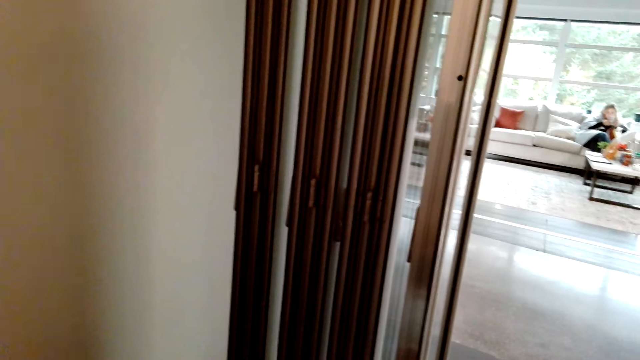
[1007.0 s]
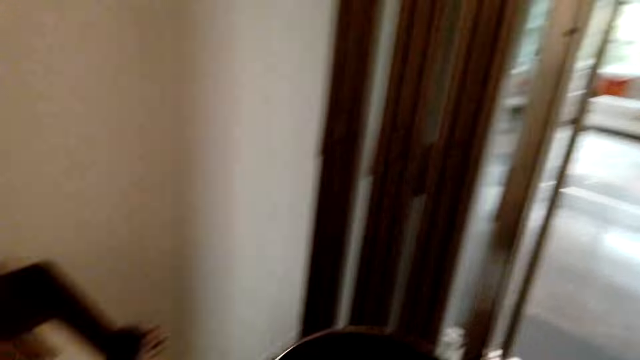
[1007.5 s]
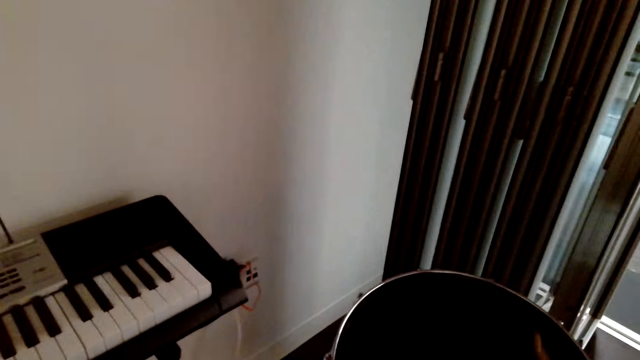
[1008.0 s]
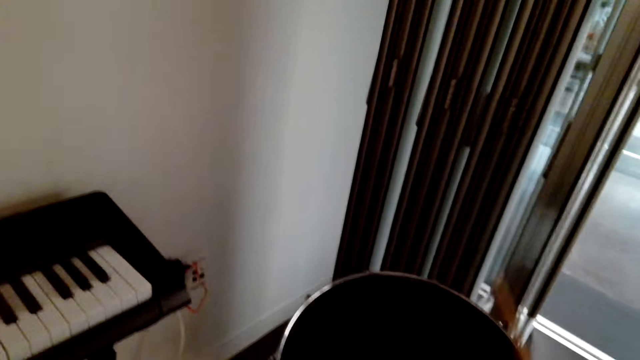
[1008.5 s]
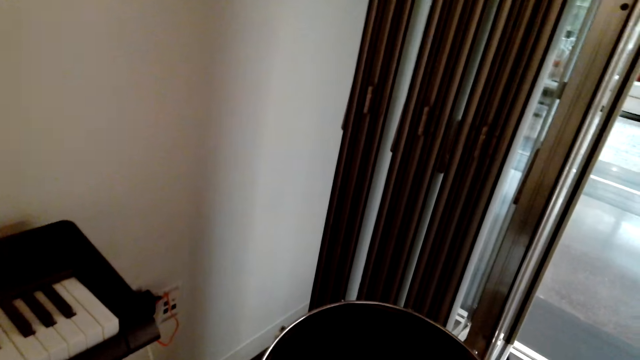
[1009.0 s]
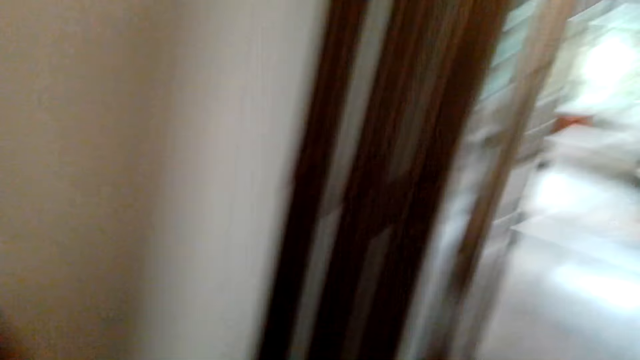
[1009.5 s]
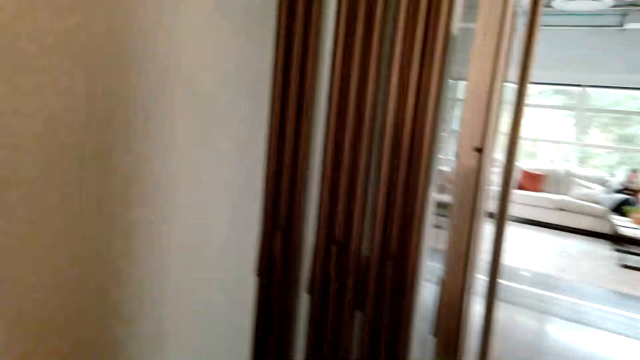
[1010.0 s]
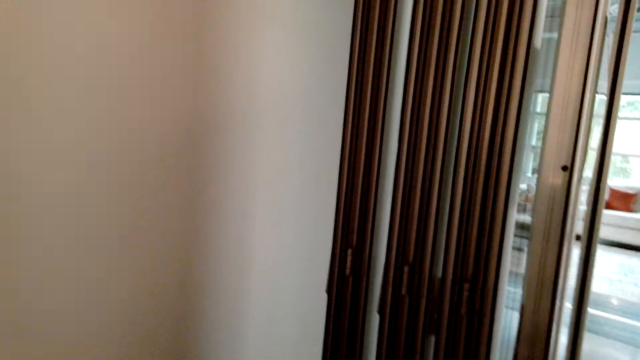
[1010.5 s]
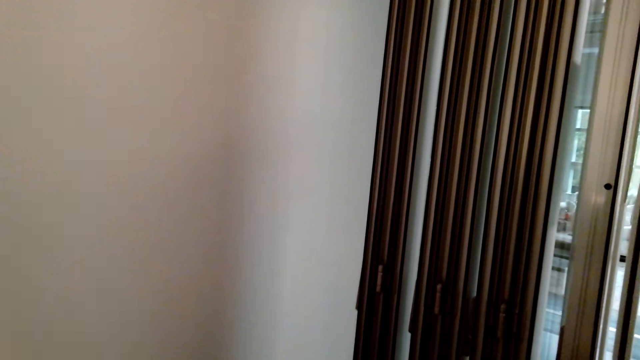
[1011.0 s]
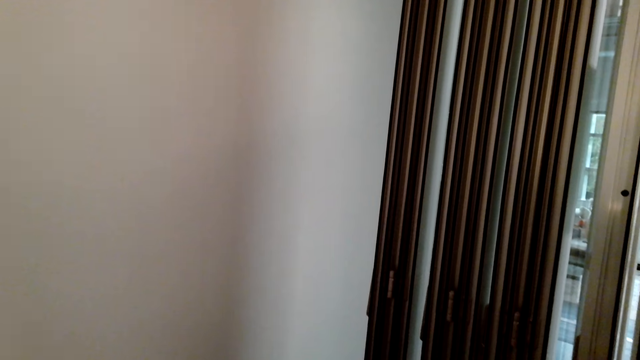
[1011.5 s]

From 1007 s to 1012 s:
The camera wearer hits the drum with the drum sticks.

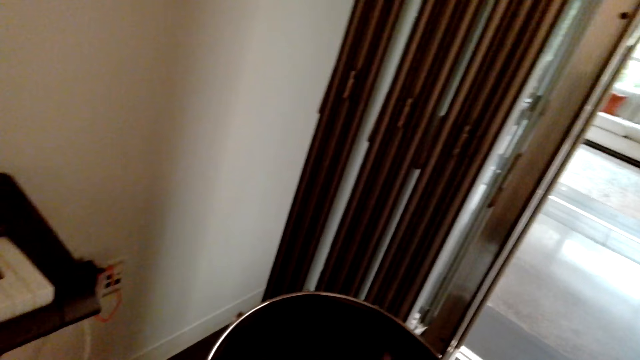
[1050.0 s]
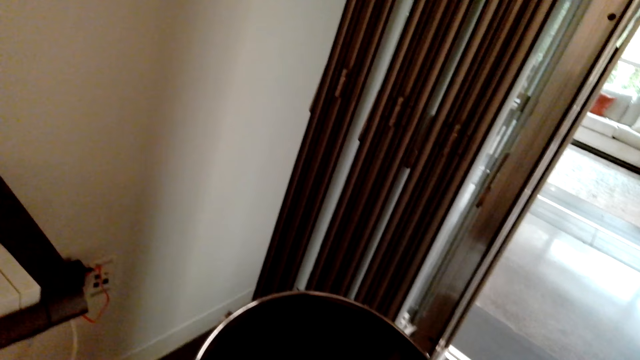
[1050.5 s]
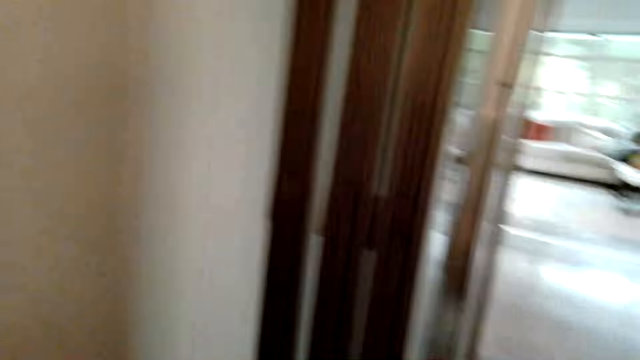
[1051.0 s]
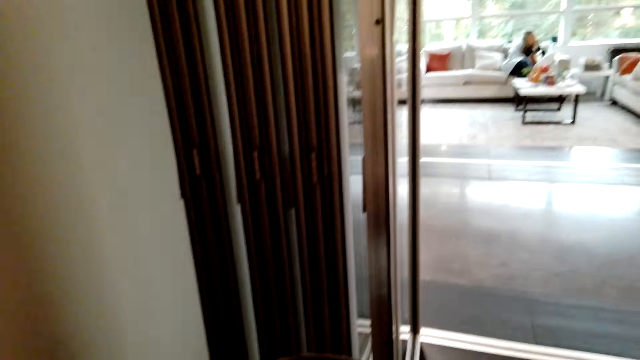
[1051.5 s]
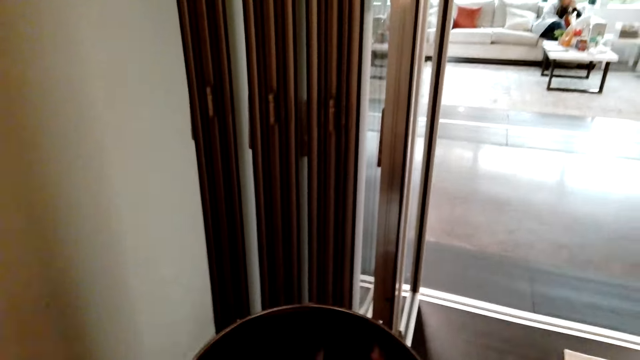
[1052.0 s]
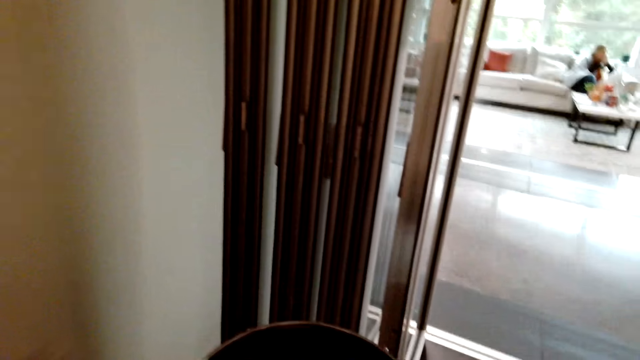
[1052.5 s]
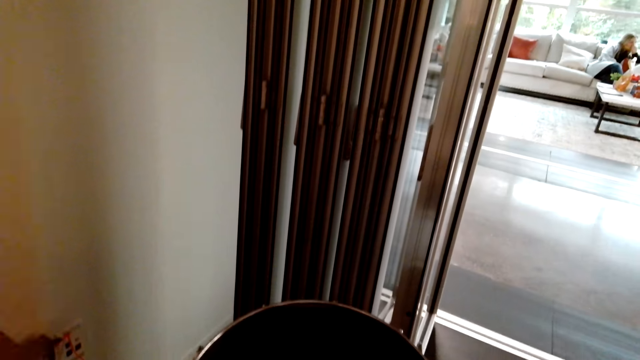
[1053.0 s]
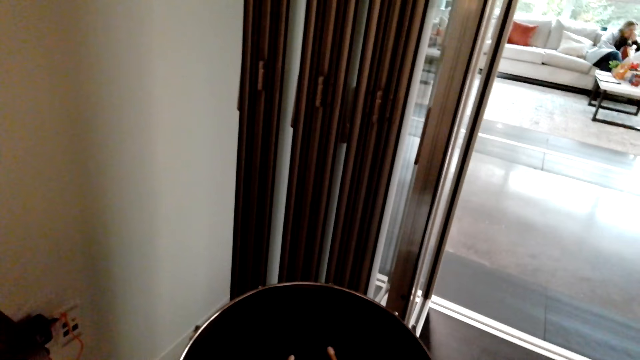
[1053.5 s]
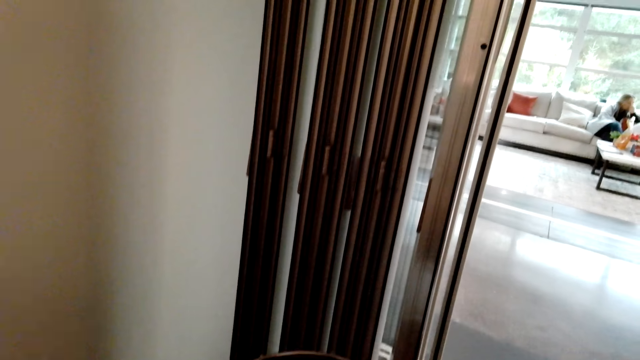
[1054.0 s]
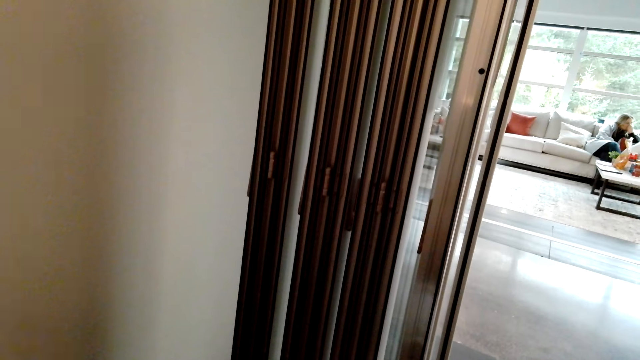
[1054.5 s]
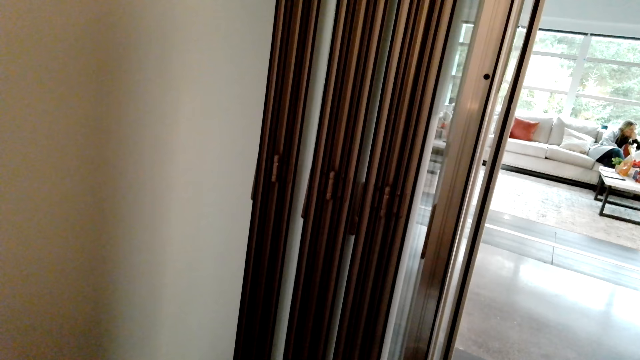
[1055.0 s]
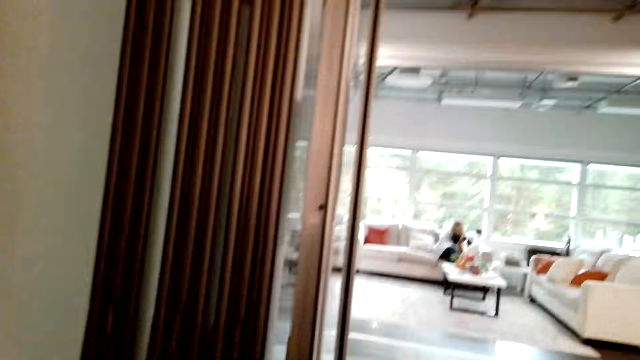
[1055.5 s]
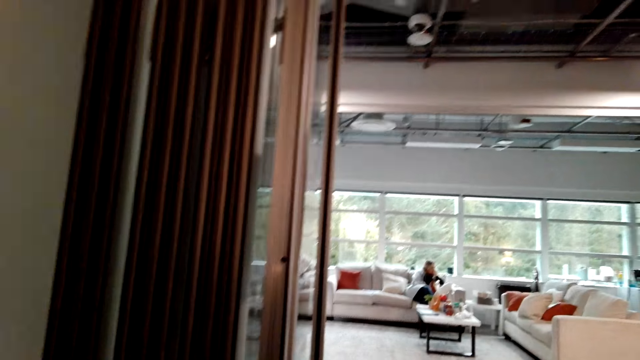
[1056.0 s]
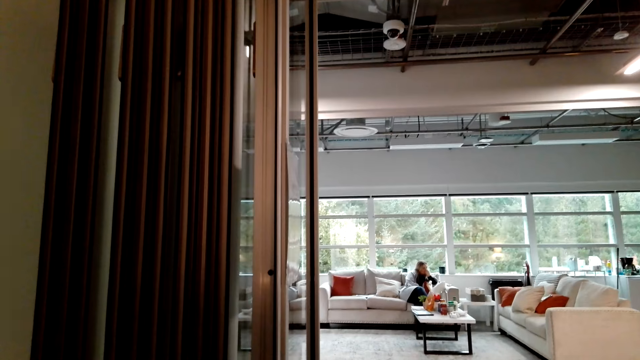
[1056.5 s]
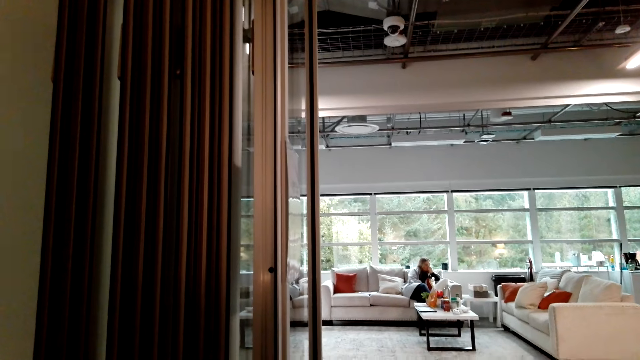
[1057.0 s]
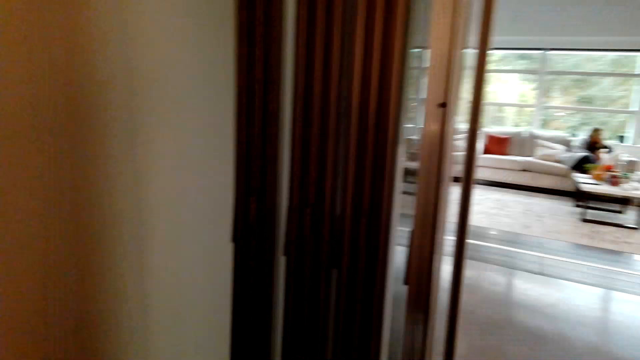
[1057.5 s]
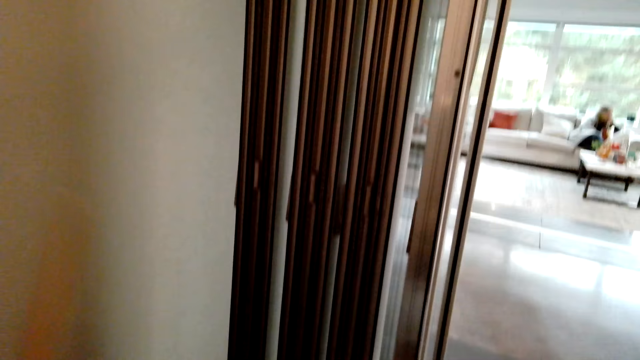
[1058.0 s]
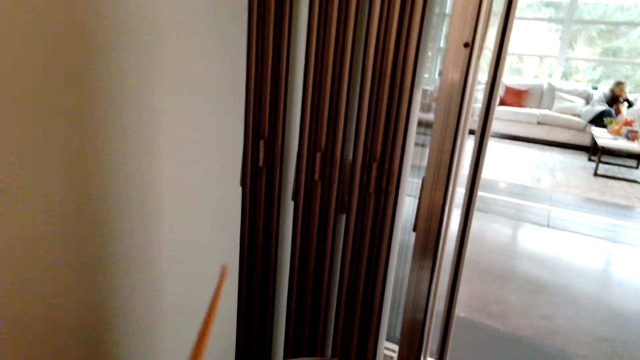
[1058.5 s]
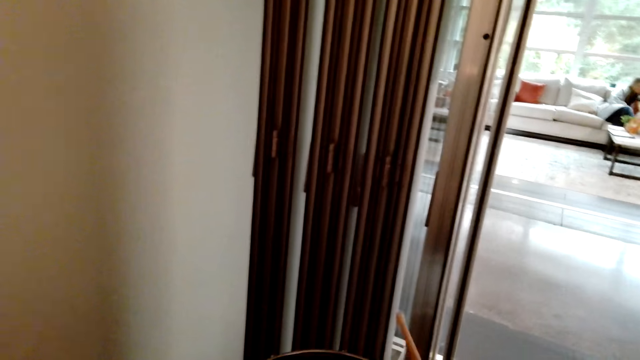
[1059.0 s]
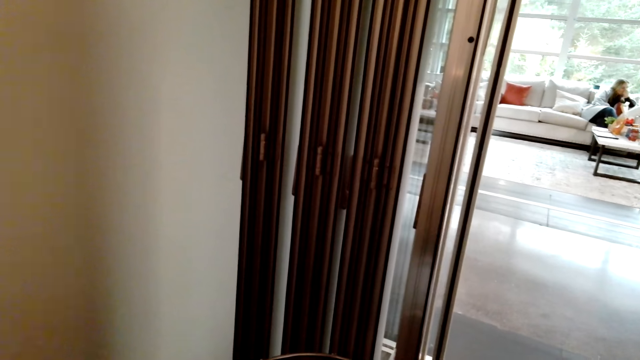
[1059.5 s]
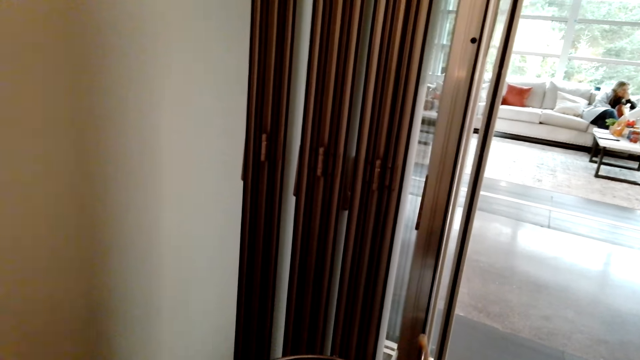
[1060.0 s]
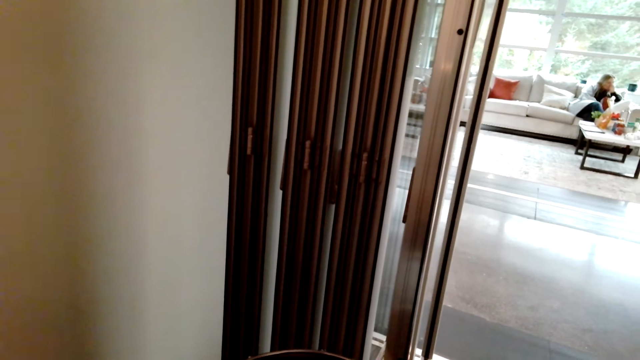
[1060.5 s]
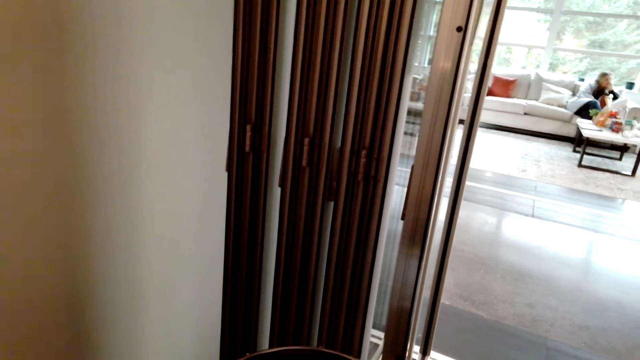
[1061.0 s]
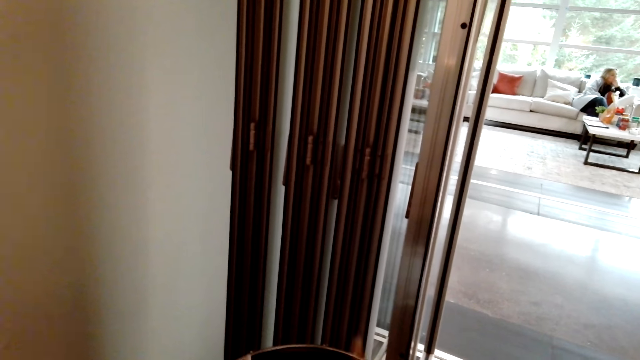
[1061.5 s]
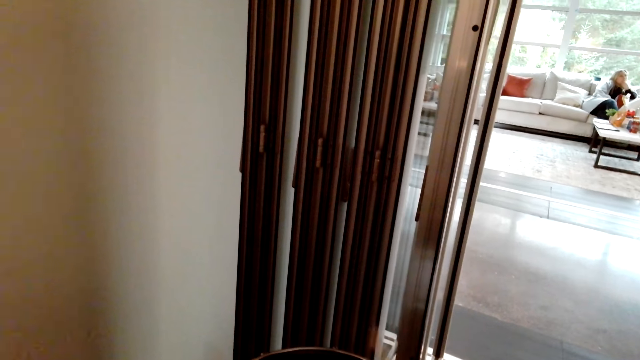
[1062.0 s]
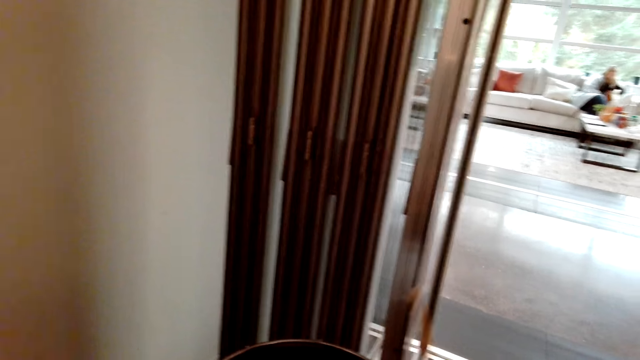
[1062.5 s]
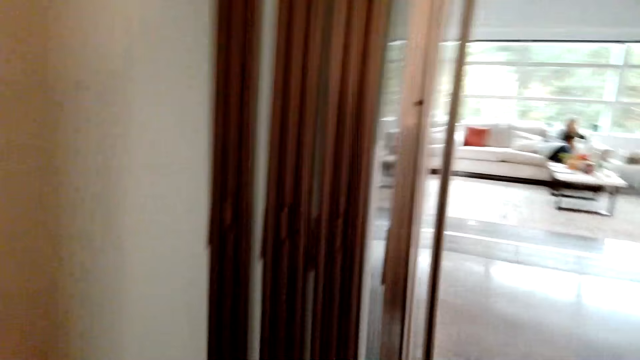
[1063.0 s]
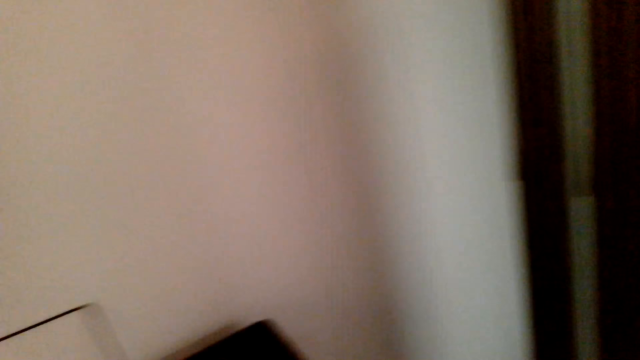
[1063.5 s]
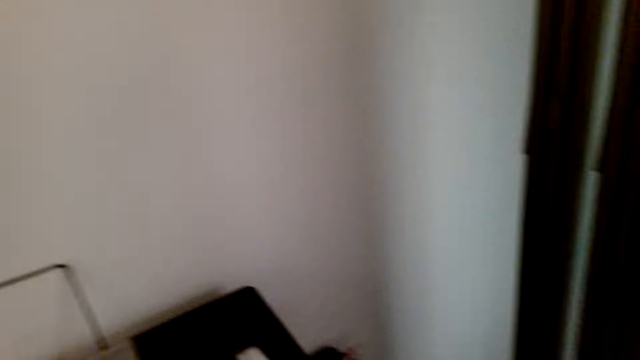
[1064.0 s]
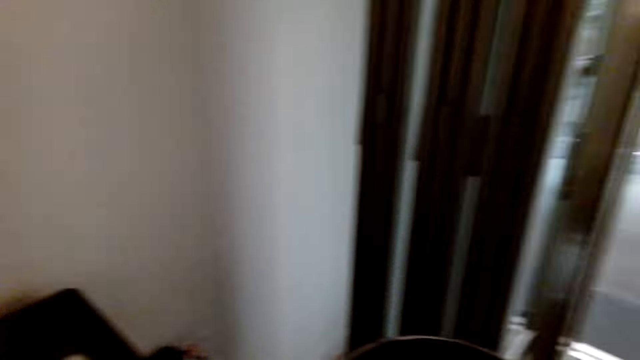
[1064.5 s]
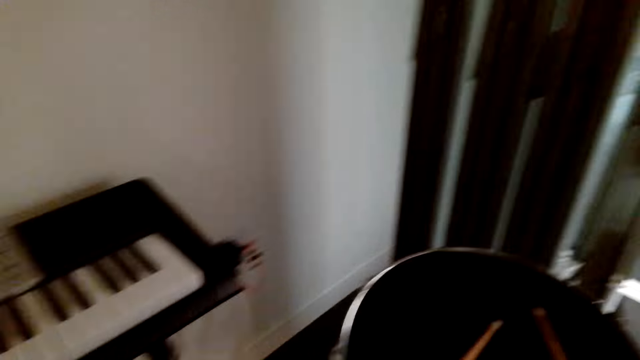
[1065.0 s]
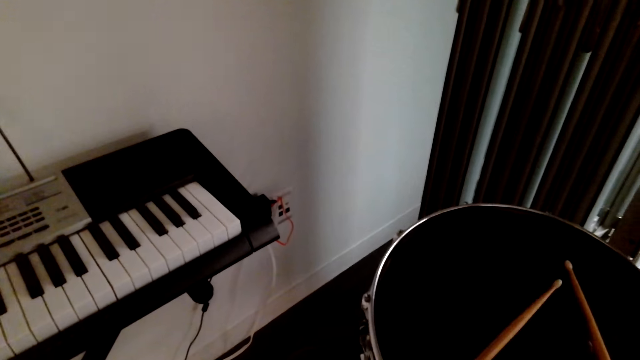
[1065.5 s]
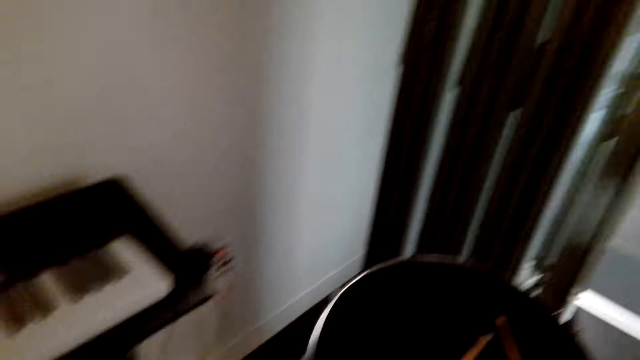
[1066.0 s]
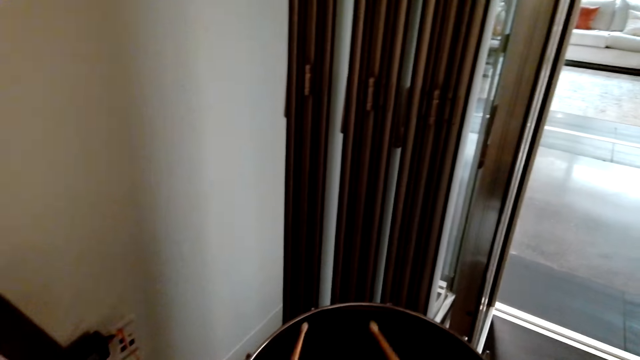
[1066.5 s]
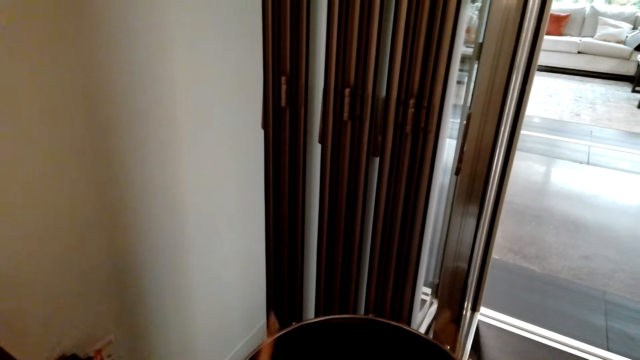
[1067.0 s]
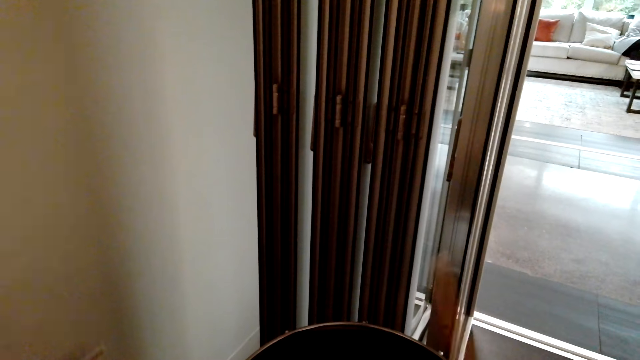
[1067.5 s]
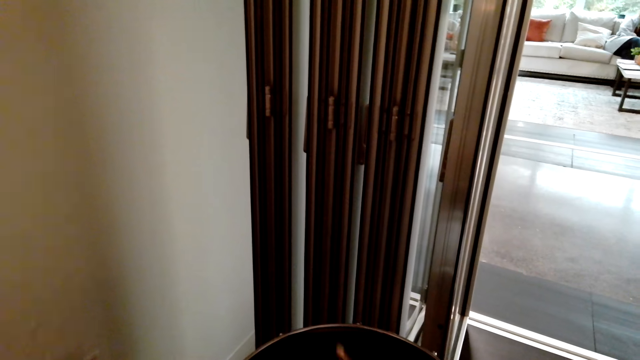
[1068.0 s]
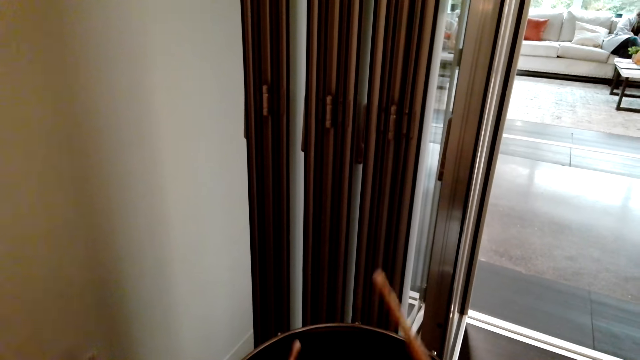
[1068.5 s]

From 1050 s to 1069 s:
The camera wearer looks around the house. They hit the drum with the drum sticks. They speak. They look around the house. They hit the drum with the drum sticks.
